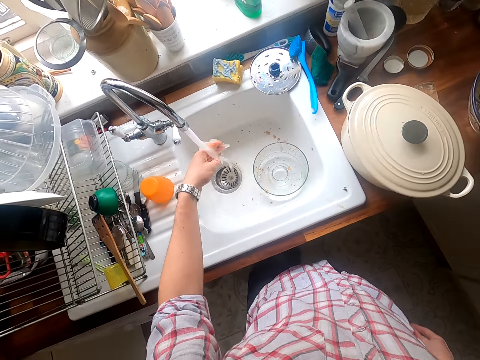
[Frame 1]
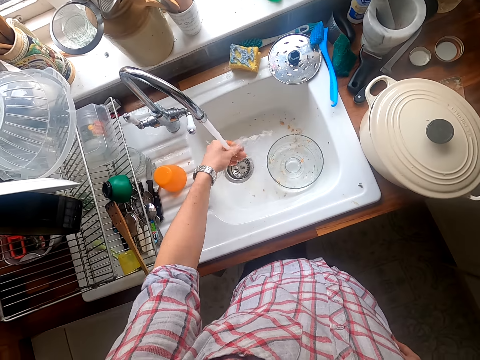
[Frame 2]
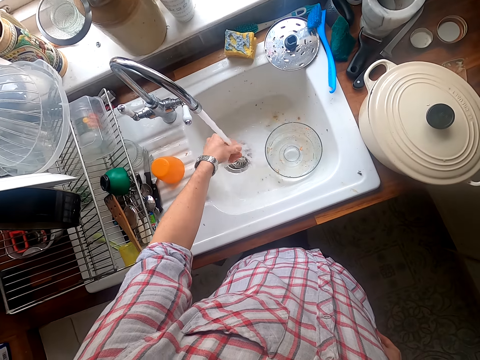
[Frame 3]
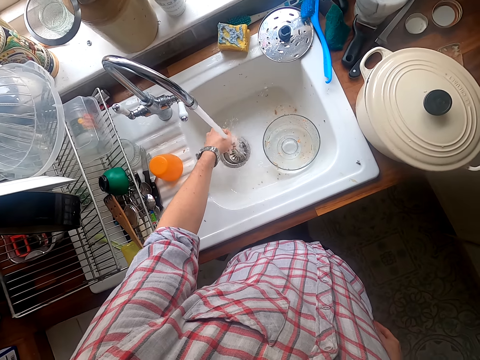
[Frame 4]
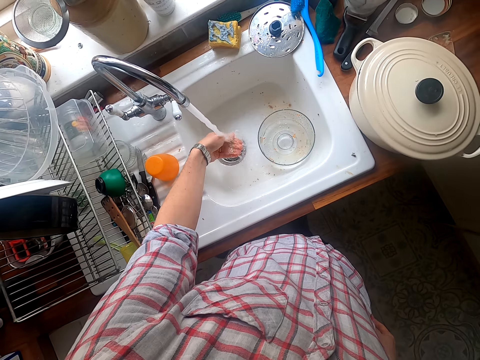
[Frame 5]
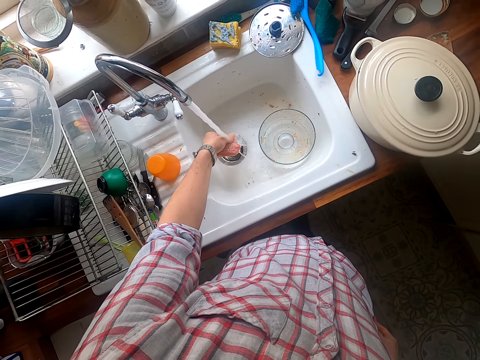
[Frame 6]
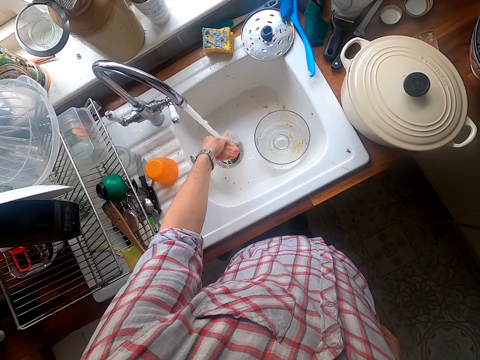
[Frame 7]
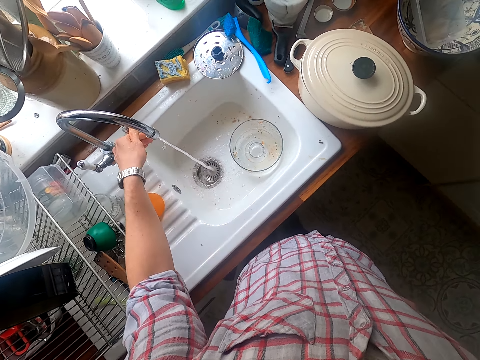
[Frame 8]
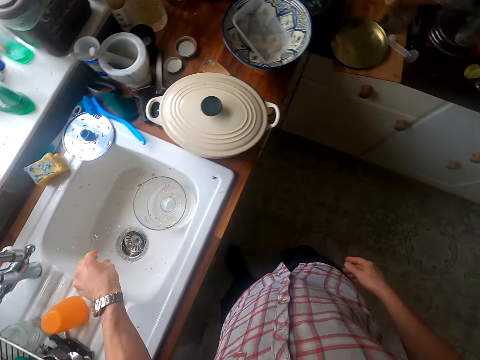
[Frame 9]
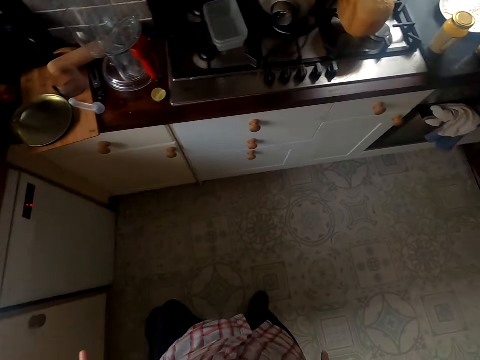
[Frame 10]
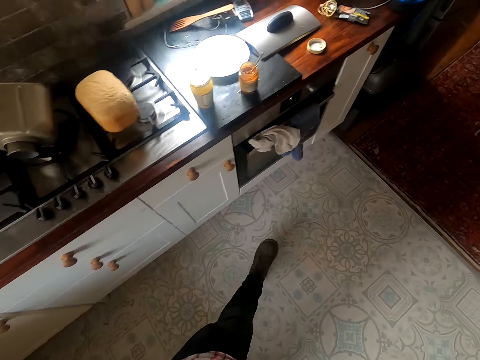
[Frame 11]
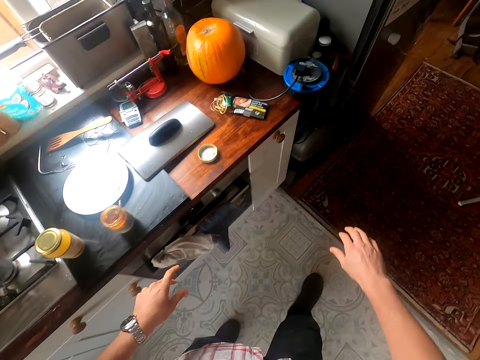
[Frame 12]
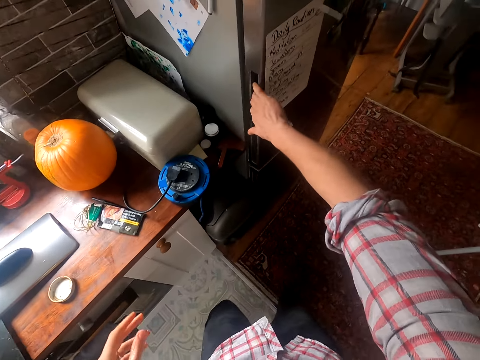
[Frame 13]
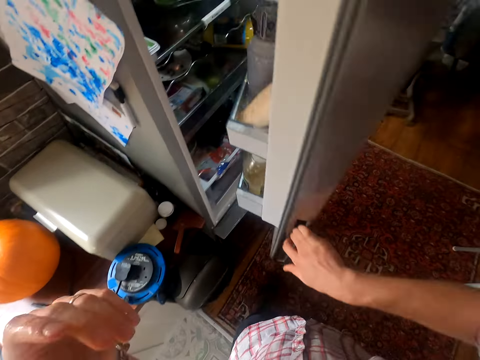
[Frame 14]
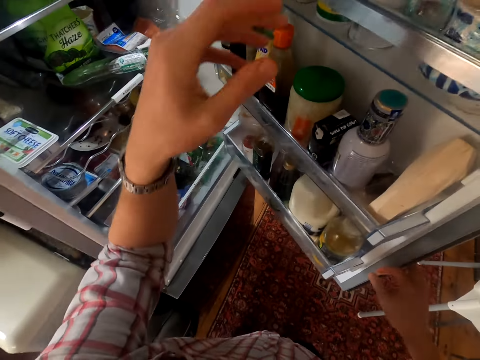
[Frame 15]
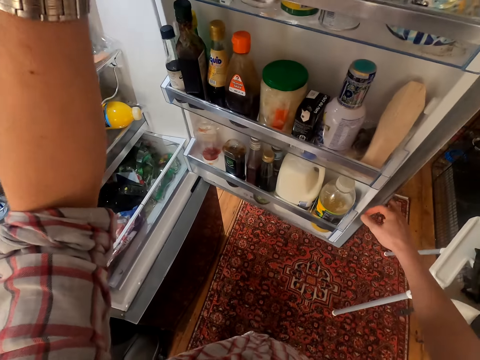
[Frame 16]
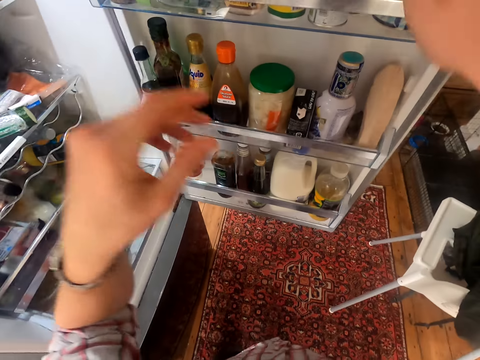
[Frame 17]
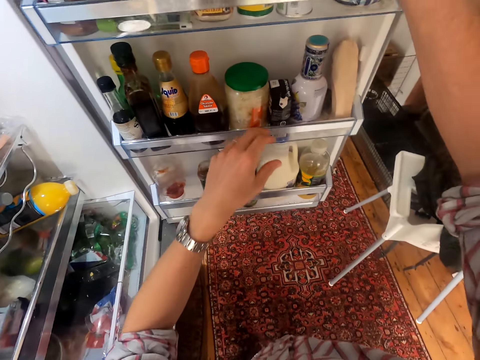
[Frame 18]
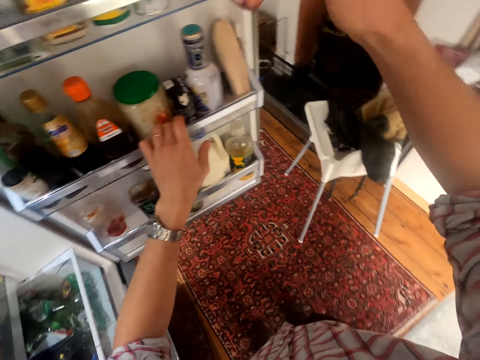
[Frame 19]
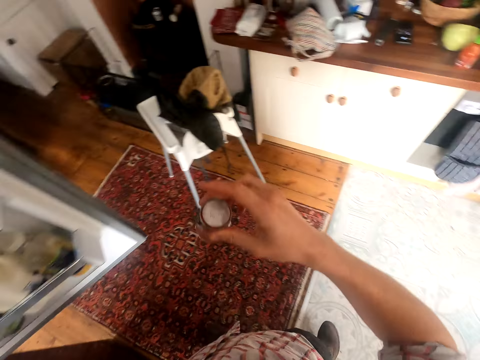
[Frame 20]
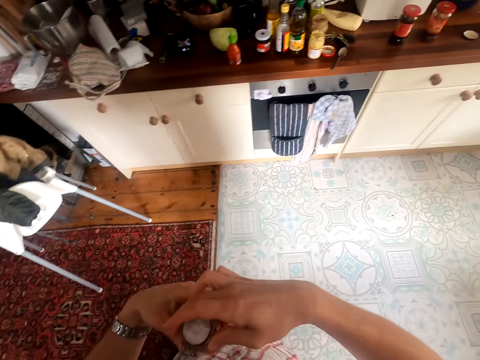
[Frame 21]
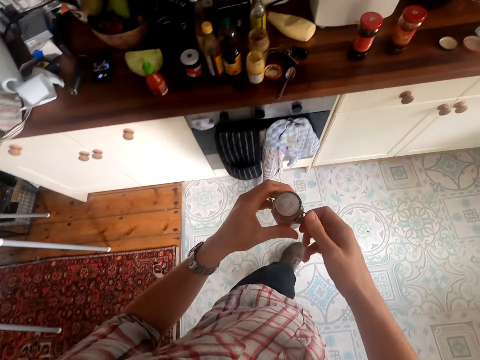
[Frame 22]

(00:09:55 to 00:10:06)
The camera wearer opens the tap. He washes his hand. He closes the tap. He walks in the kitchen. He opens the fridge. He picks out a tin from the fridge.

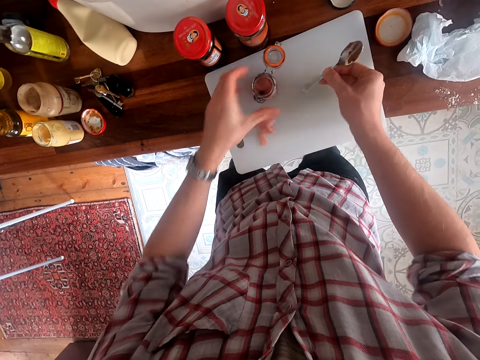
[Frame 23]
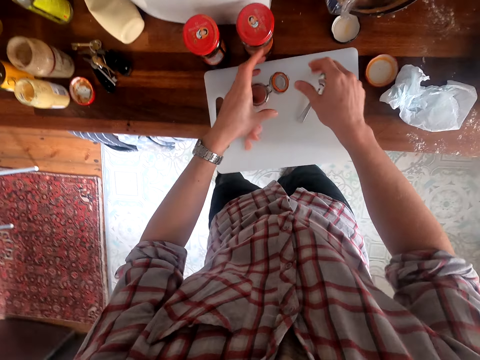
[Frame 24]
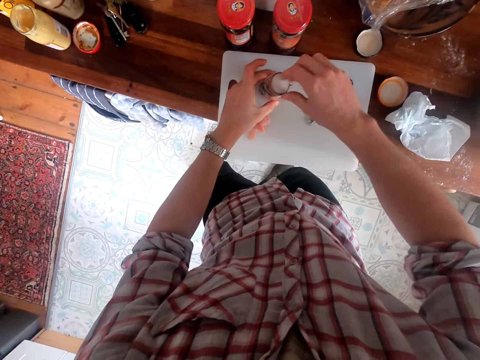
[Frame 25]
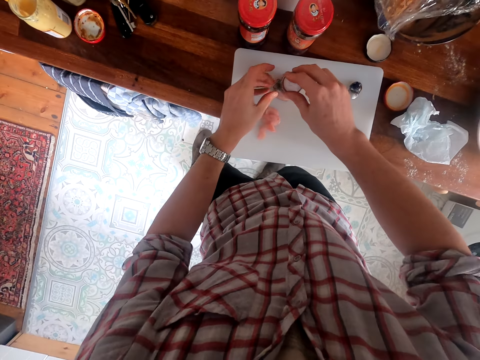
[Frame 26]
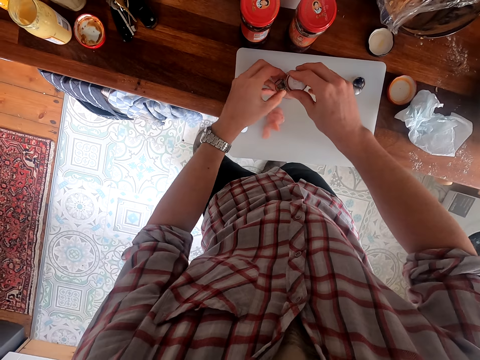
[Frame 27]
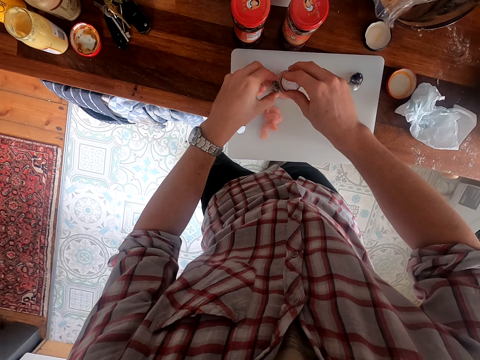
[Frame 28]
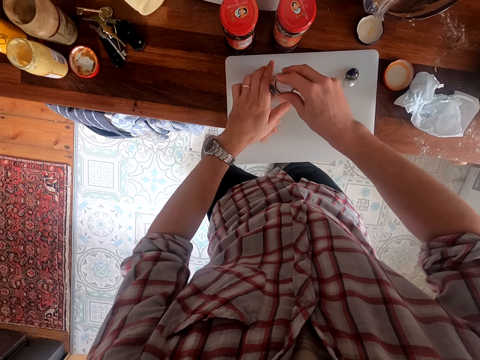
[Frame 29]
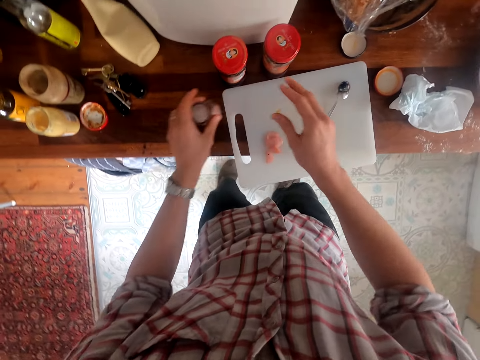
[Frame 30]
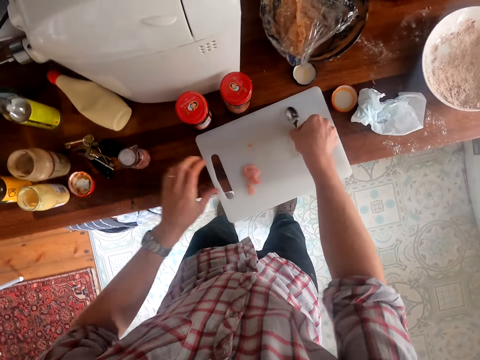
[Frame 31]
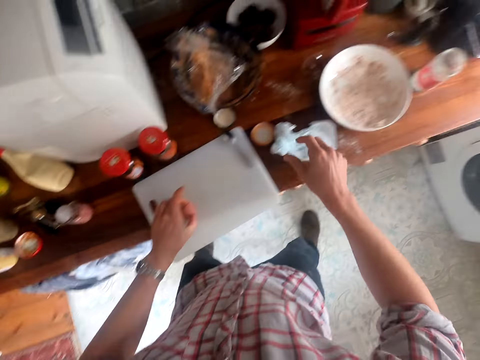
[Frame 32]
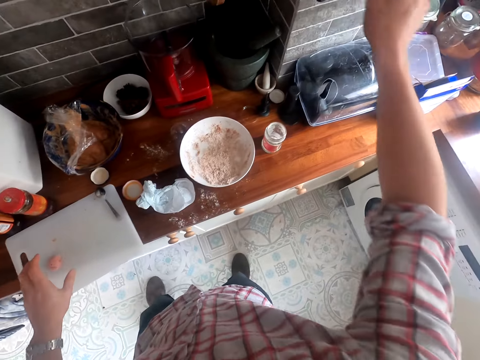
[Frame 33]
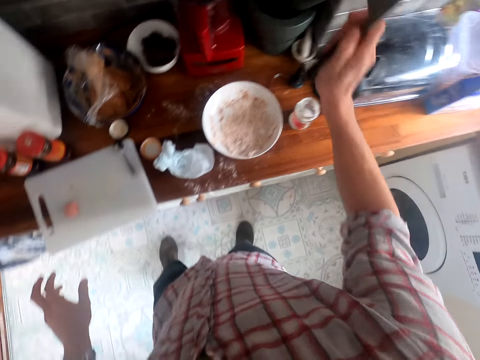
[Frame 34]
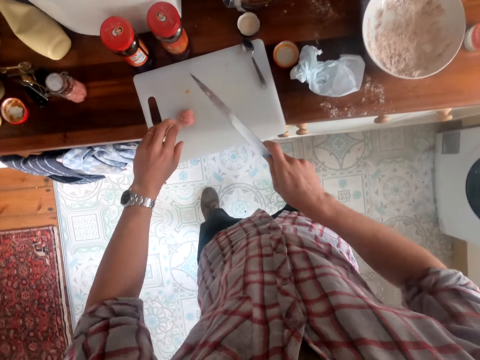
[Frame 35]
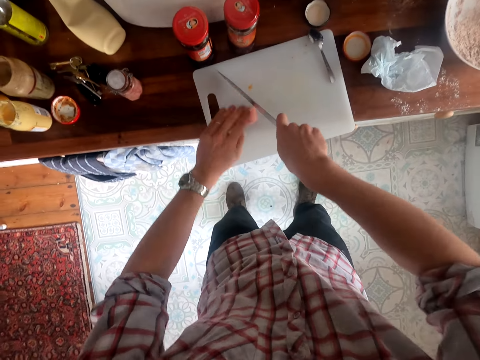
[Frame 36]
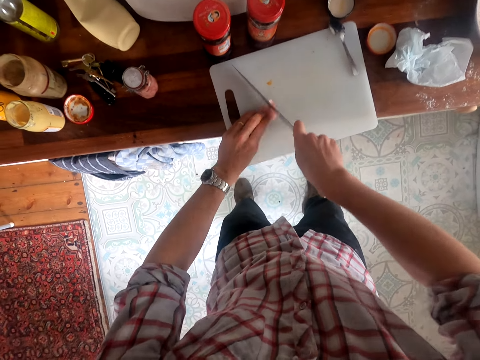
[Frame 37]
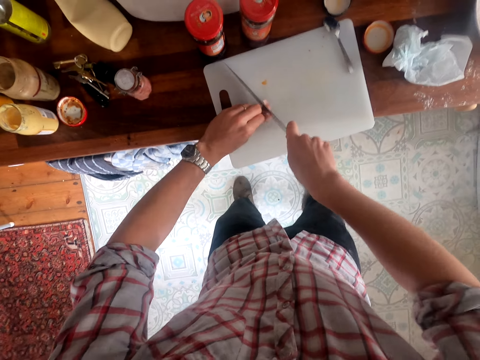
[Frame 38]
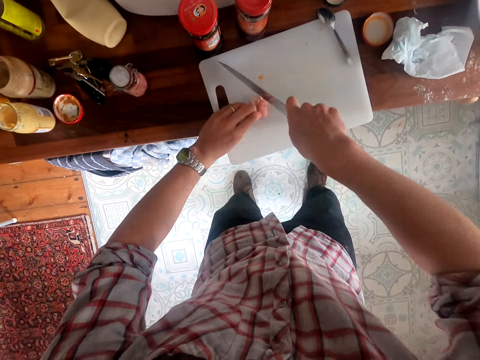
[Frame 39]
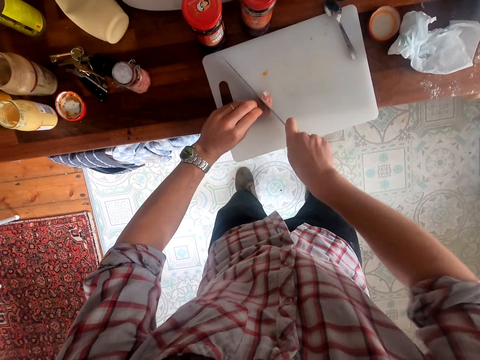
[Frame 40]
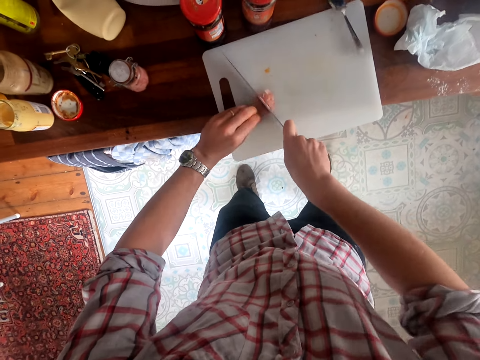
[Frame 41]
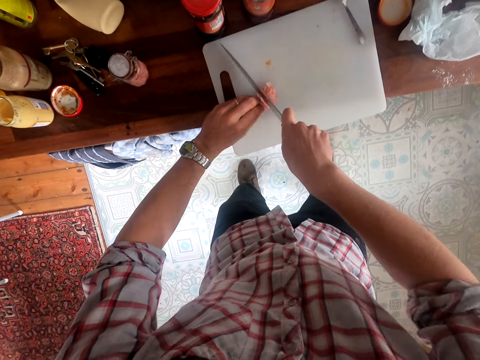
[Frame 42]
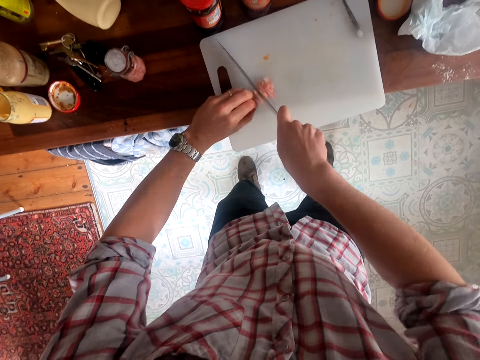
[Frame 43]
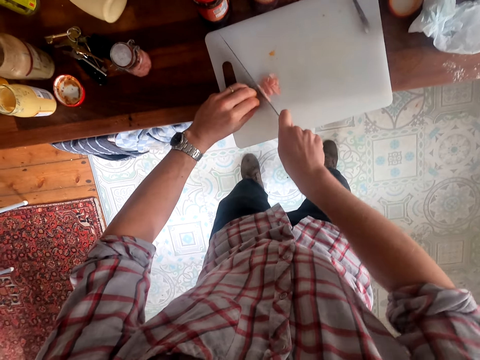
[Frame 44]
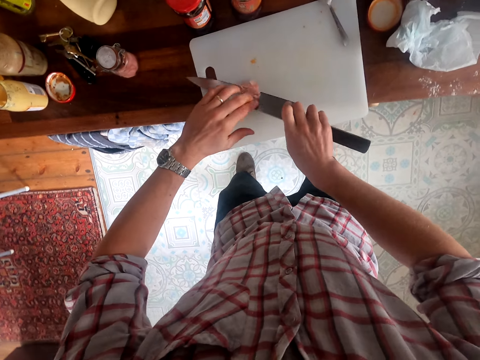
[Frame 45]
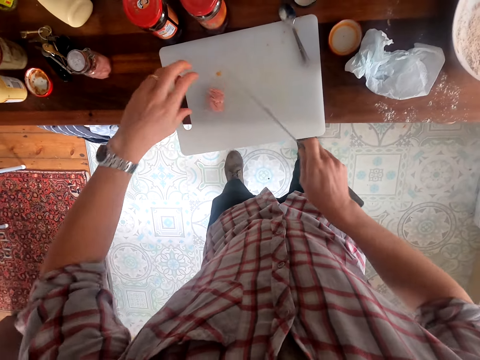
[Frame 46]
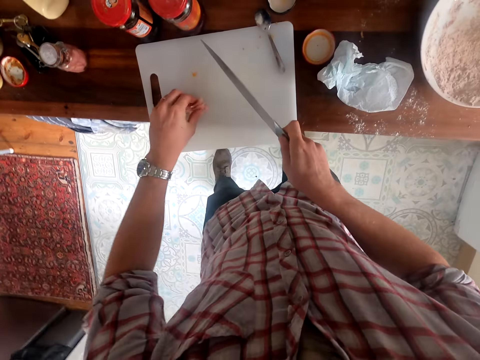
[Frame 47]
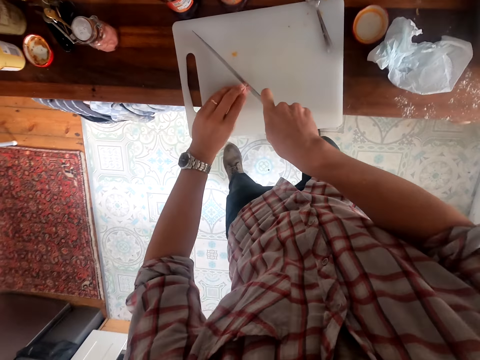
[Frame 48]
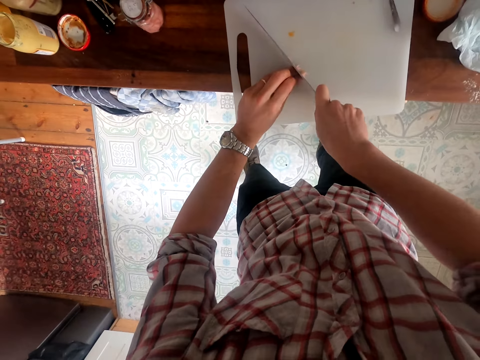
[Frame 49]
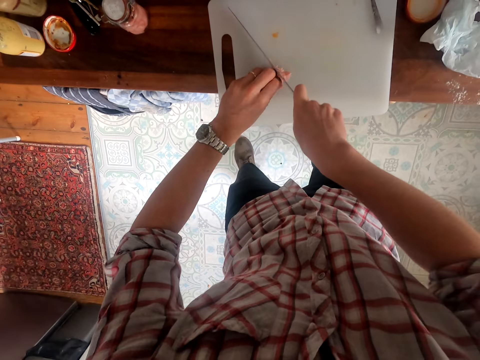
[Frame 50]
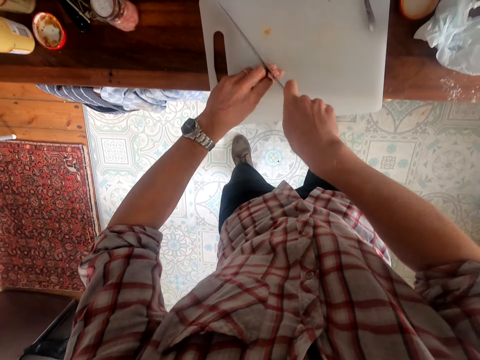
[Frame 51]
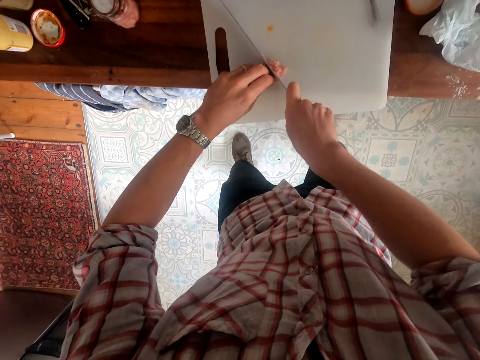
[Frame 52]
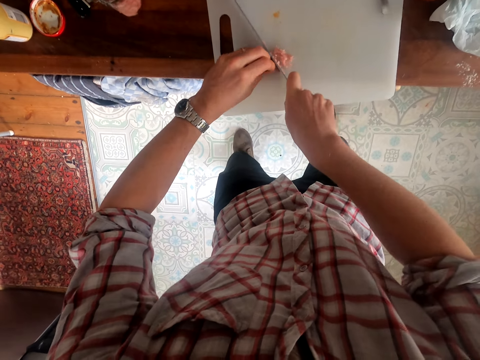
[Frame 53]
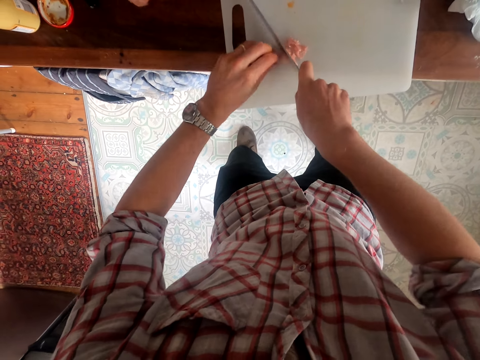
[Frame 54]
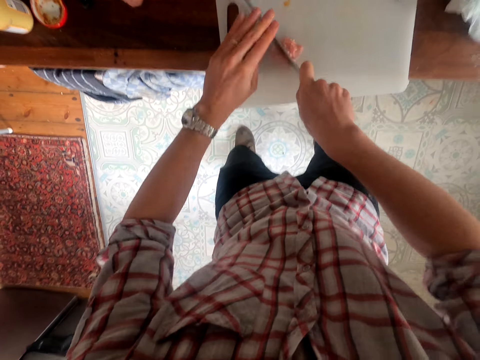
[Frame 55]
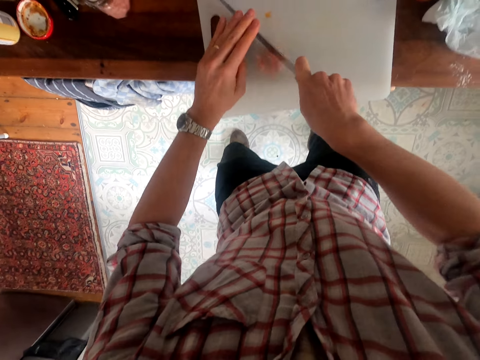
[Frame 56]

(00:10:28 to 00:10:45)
The camera wearer closes the tin. They pick up the knife. They chop the tin's content on the board.
